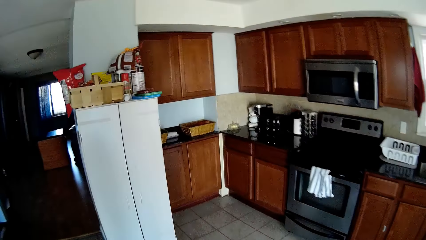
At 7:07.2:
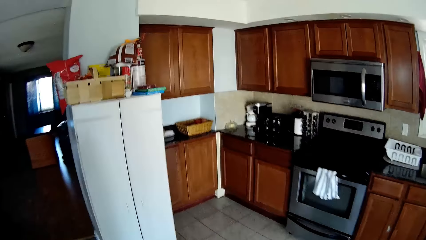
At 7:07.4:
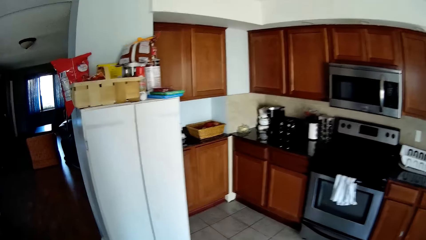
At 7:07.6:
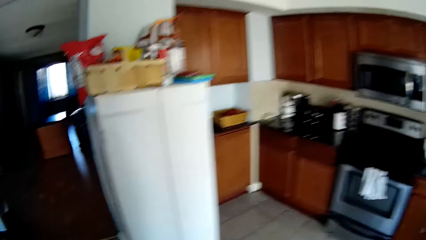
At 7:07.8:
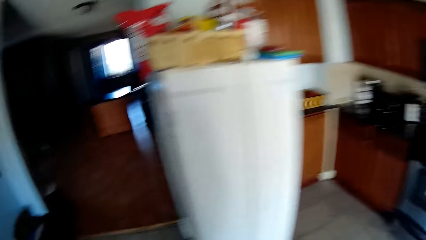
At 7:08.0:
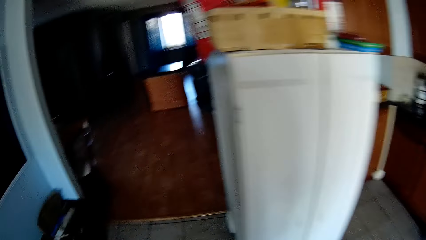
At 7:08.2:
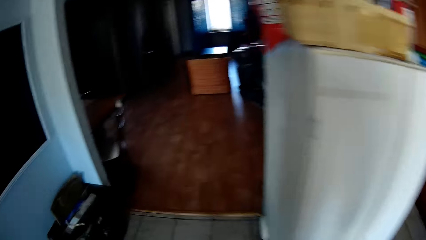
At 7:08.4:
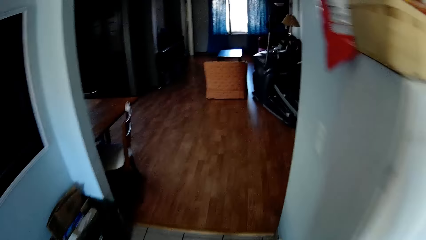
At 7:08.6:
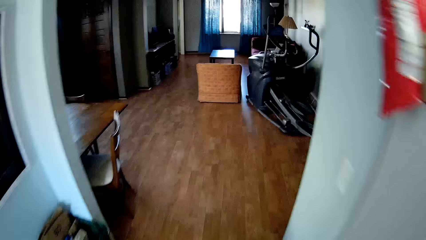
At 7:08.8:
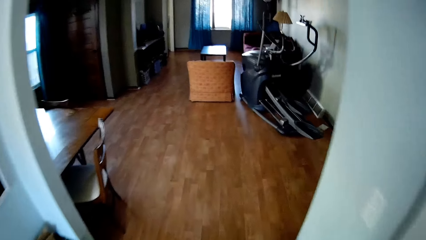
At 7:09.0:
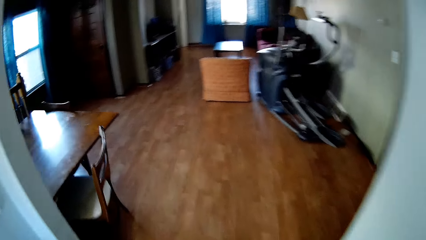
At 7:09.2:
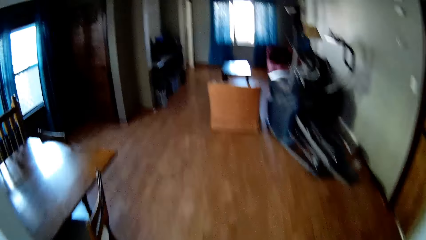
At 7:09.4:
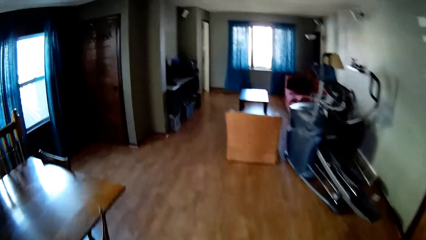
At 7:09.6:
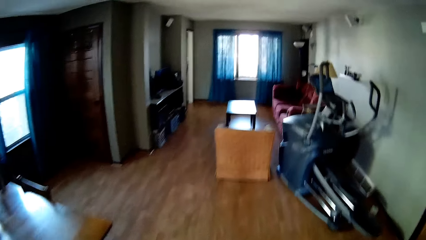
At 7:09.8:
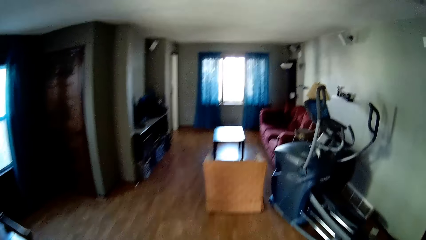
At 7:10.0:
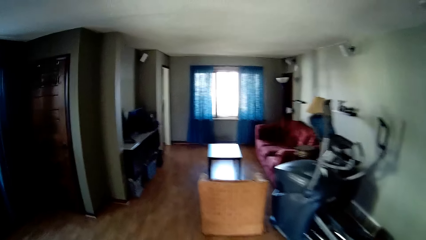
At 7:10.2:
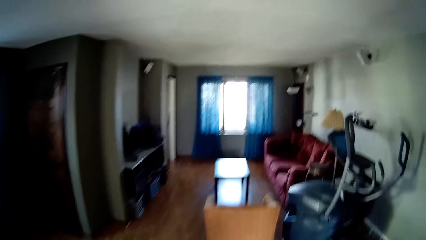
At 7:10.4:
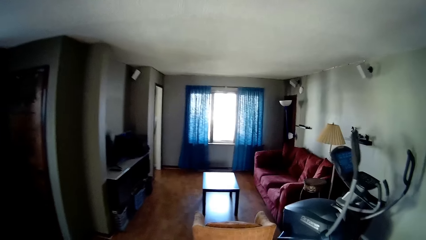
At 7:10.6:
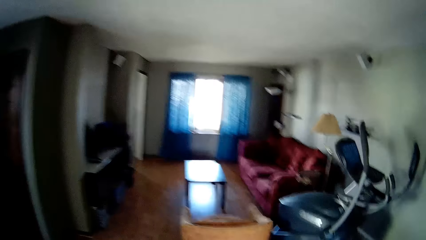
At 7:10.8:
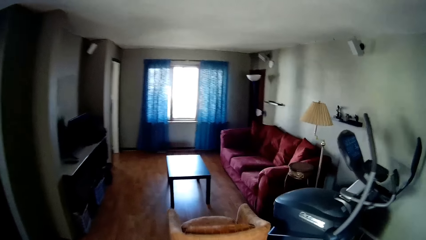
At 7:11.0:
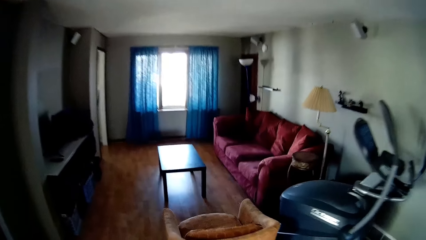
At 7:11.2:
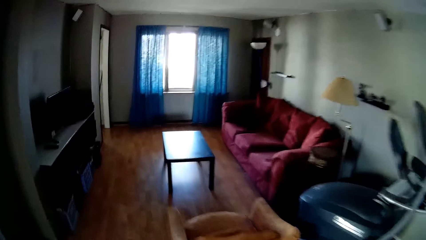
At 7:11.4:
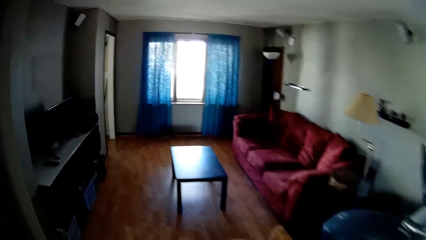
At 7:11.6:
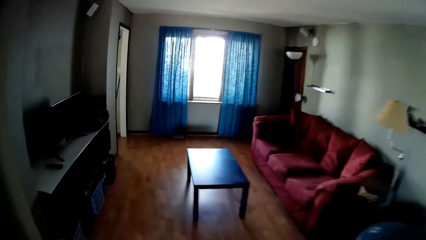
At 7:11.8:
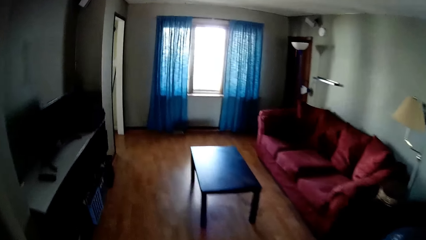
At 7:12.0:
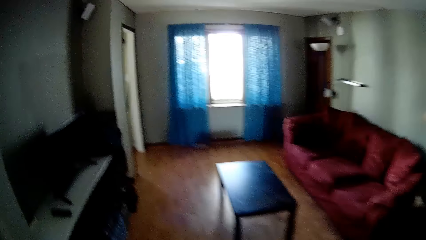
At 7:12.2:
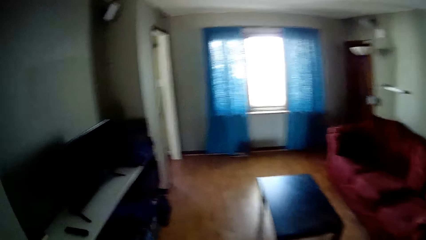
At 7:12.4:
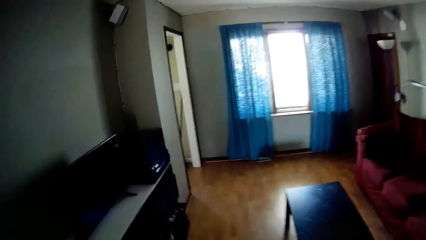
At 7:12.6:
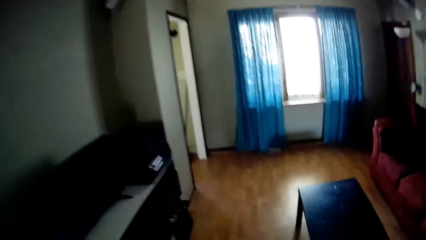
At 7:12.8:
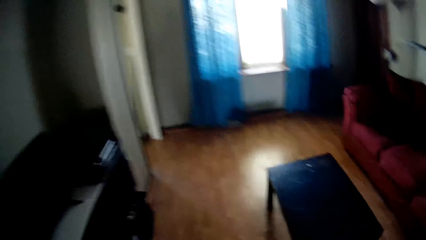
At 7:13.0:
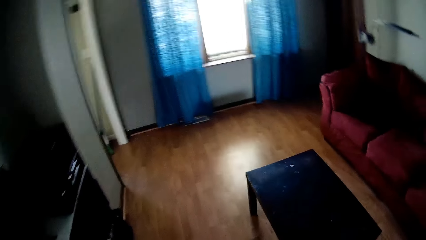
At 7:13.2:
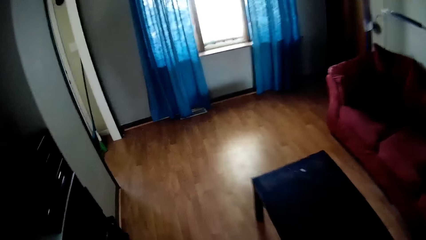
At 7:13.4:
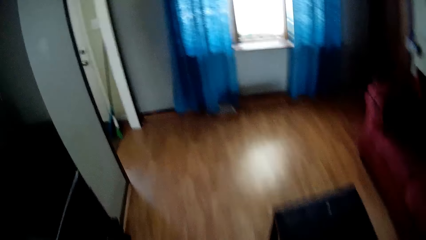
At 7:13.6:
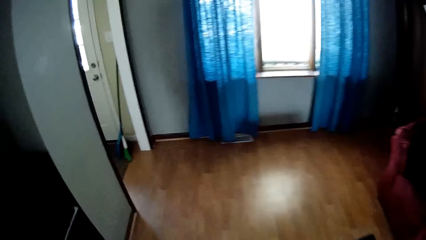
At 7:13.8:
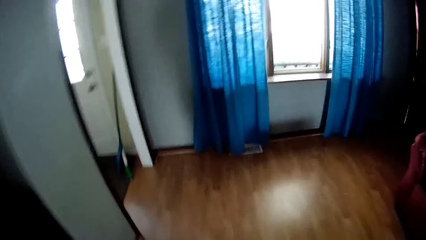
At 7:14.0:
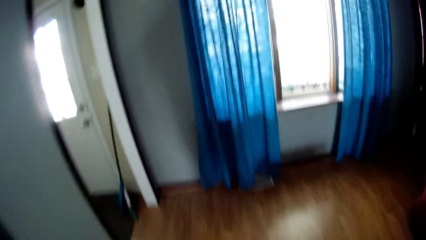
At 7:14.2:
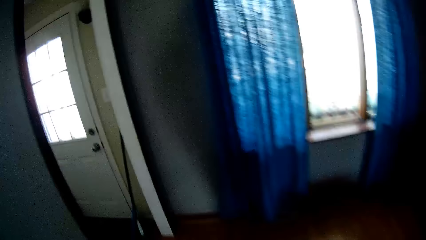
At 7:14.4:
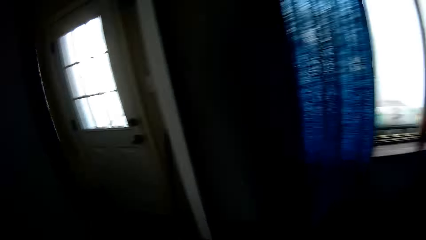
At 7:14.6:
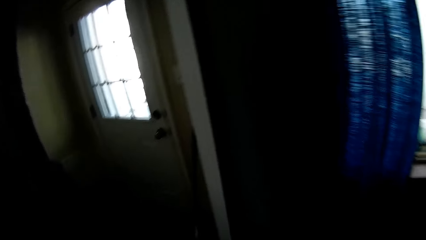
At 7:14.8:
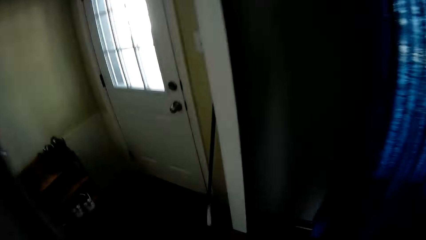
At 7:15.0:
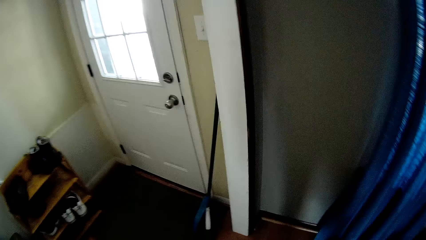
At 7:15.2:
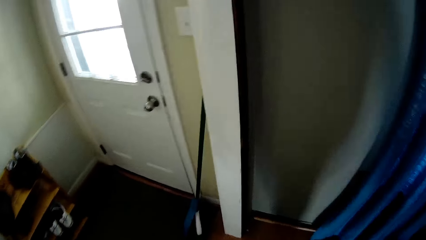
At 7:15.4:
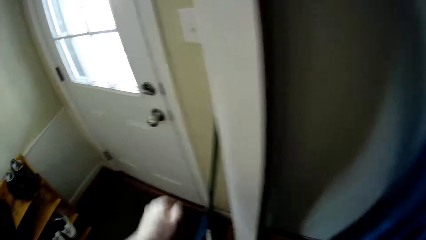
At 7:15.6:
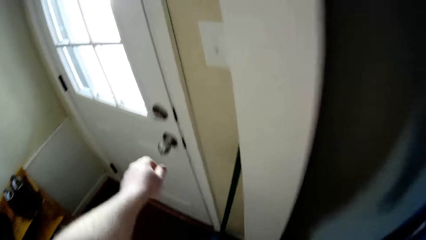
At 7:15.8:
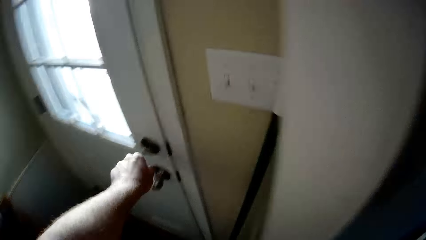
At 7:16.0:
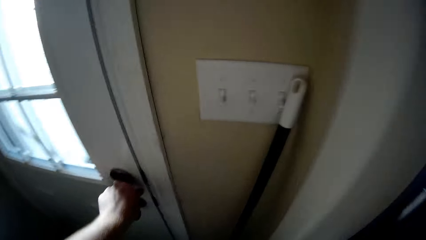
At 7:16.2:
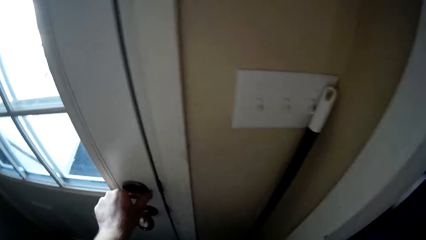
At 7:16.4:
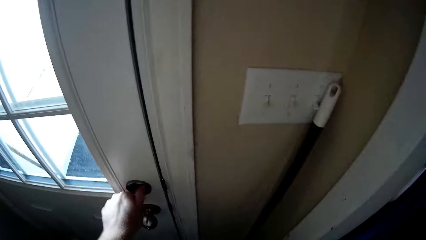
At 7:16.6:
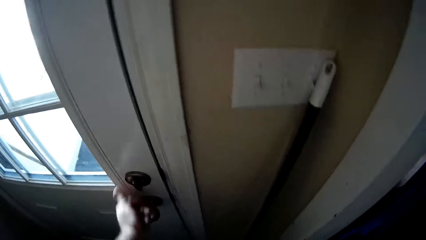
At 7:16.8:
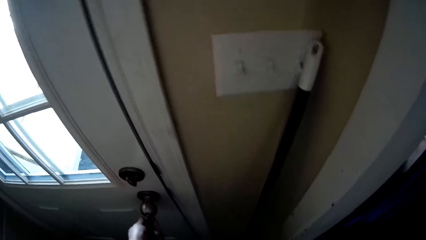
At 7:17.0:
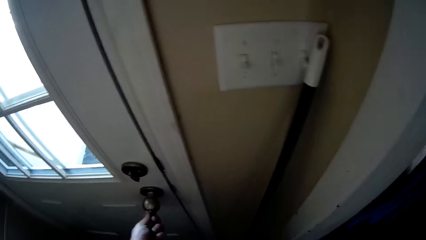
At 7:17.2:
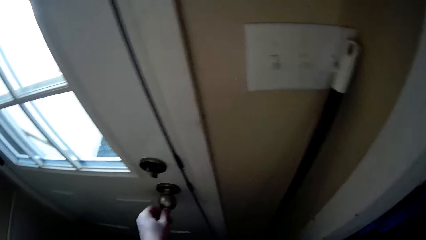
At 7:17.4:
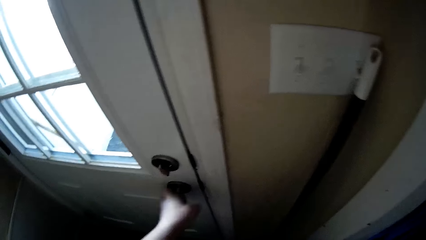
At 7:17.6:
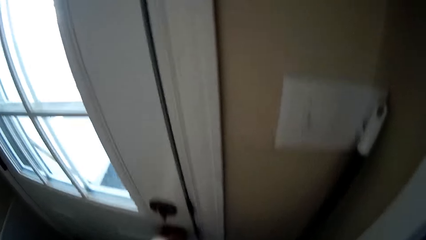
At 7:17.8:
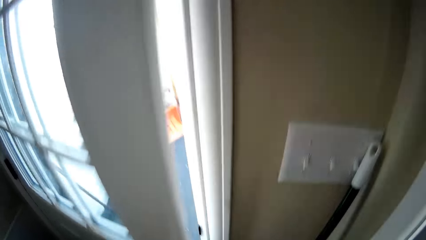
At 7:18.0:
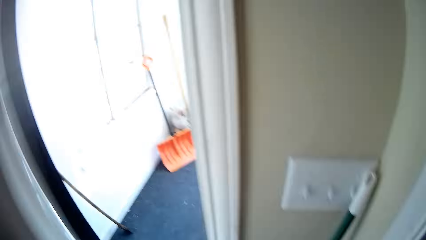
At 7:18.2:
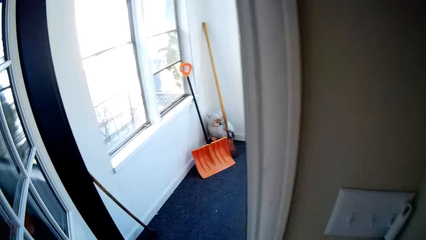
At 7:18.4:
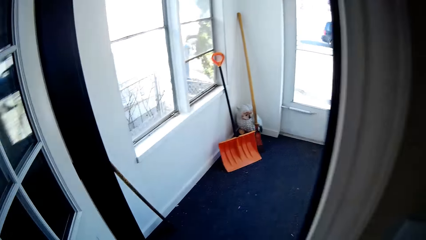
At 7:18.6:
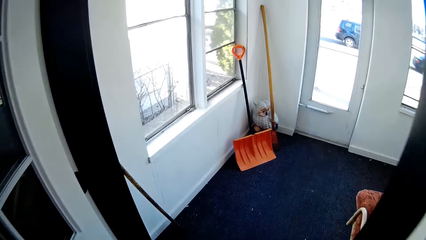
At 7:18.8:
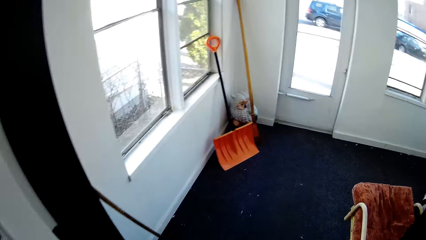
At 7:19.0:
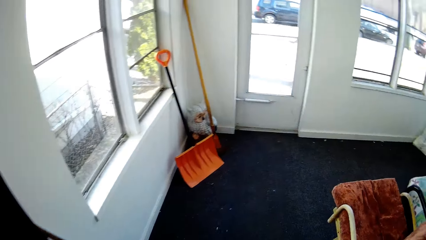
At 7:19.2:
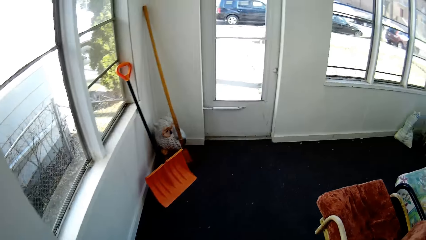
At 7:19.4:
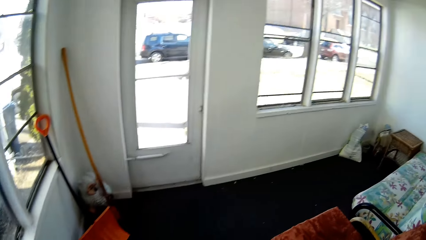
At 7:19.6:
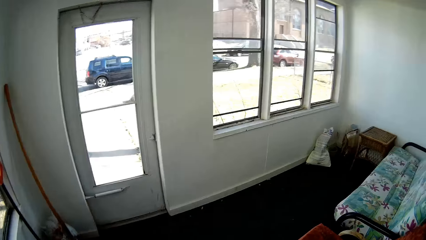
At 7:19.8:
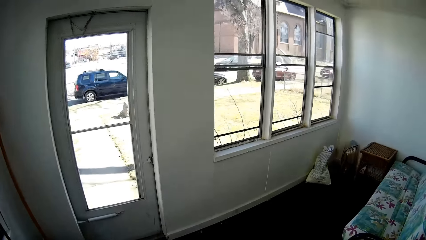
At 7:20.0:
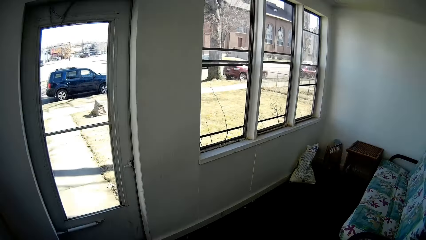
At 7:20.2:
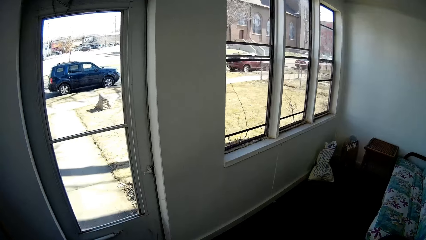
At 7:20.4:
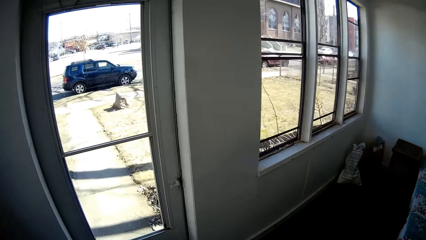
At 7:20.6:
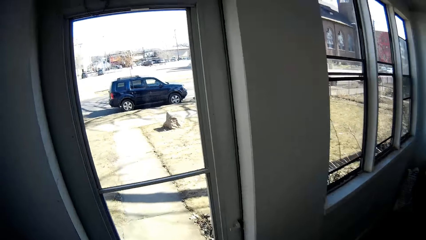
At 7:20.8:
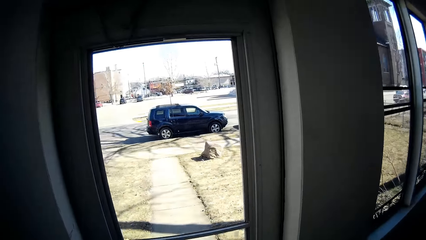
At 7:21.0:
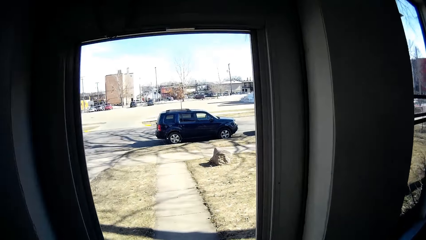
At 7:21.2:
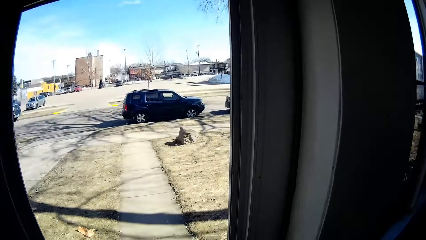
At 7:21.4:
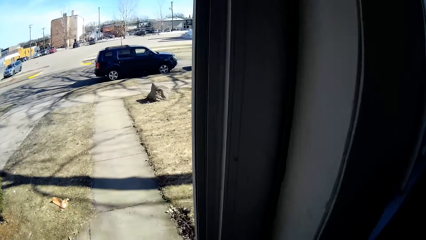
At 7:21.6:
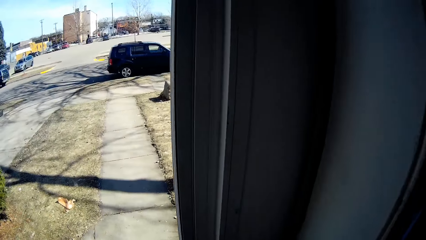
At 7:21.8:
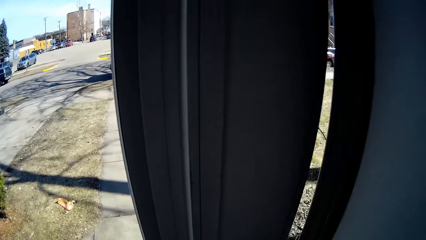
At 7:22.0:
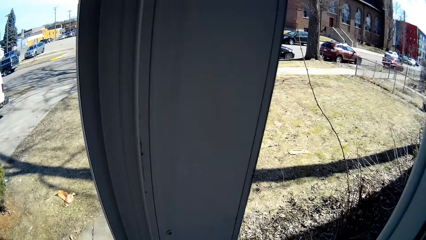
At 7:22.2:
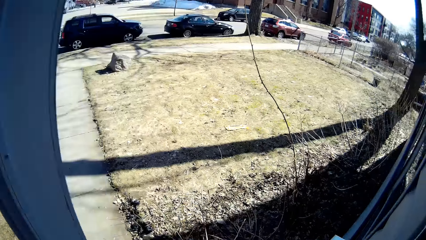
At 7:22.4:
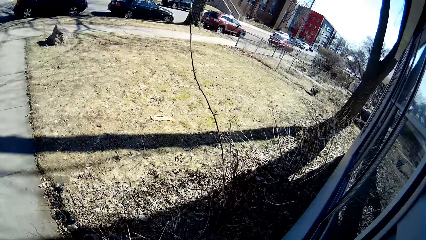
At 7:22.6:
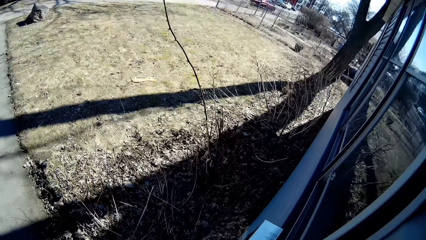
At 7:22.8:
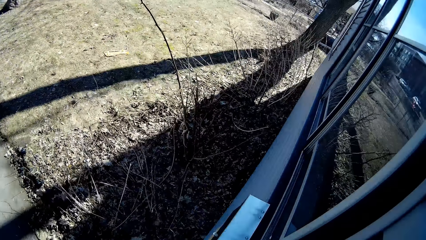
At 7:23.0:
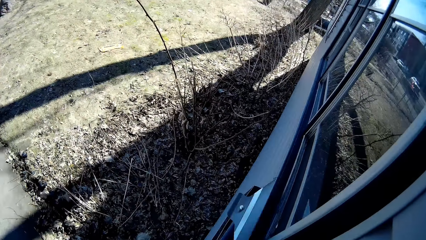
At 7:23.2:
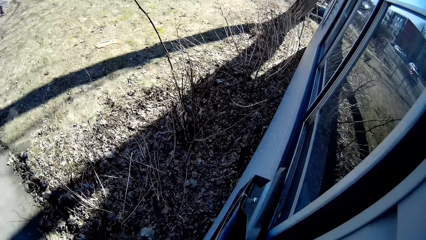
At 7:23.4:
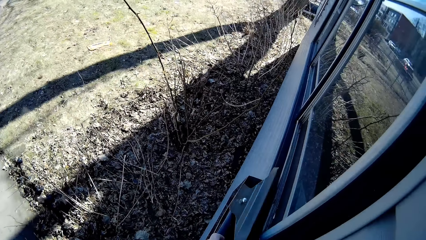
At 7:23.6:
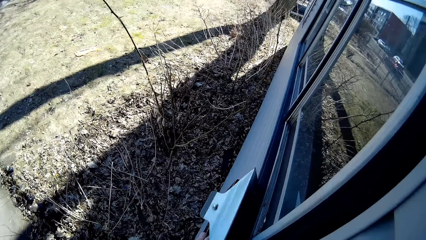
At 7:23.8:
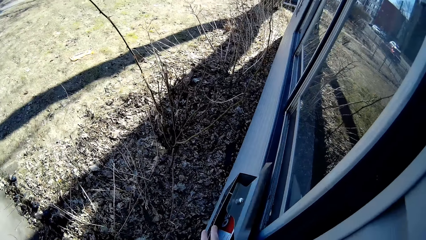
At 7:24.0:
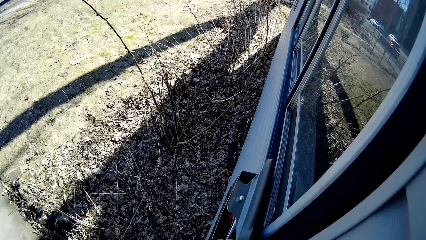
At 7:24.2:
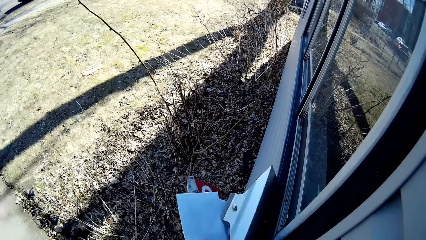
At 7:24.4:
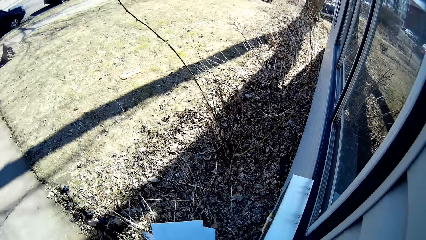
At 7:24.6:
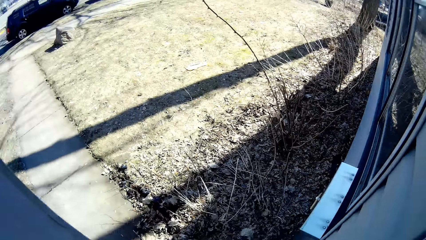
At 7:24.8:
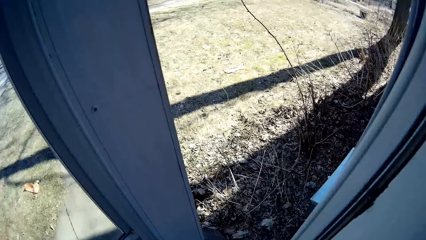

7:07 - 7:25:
The camera wearer walks out of the kitchen. They walk in the living room. They open a door. They open another door to the outside. They pick up some papers from the door outside. They open a mail box.
